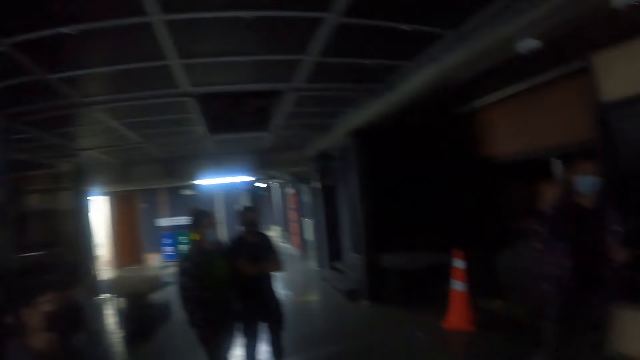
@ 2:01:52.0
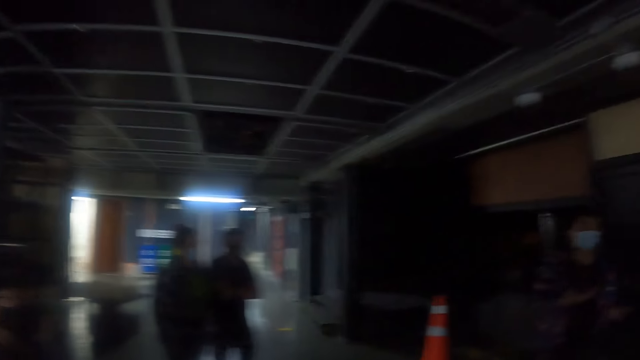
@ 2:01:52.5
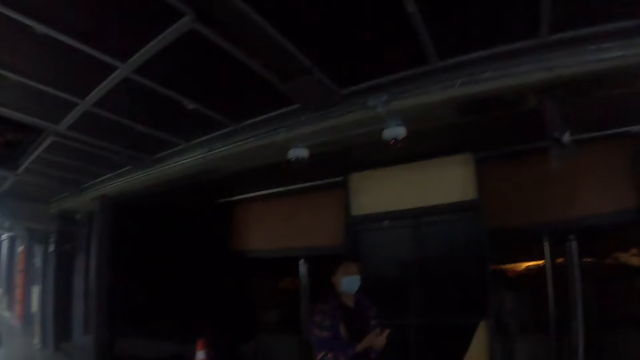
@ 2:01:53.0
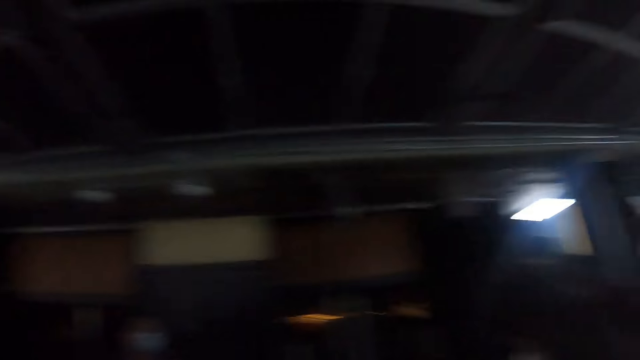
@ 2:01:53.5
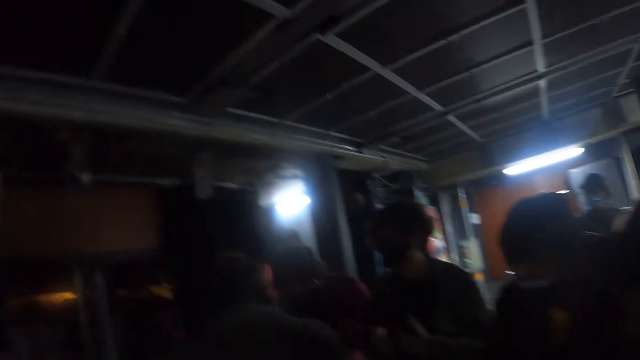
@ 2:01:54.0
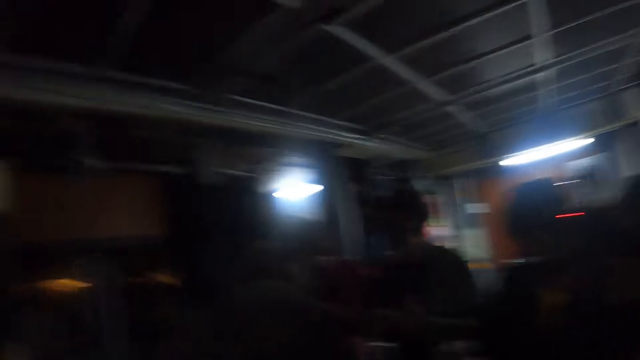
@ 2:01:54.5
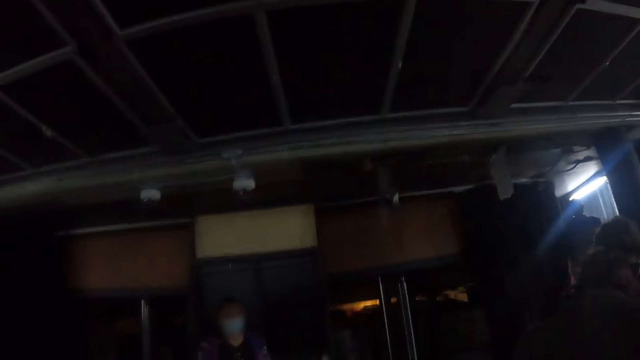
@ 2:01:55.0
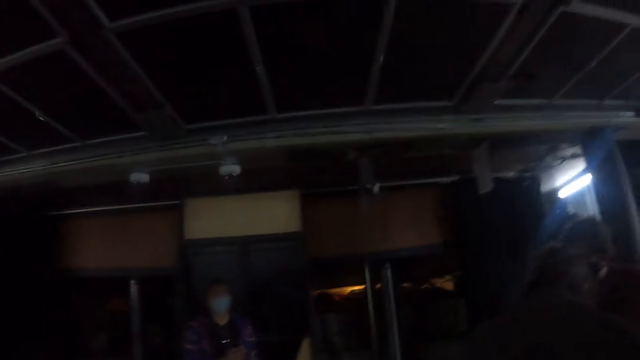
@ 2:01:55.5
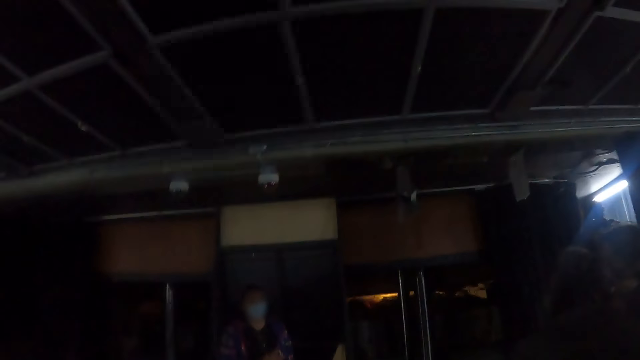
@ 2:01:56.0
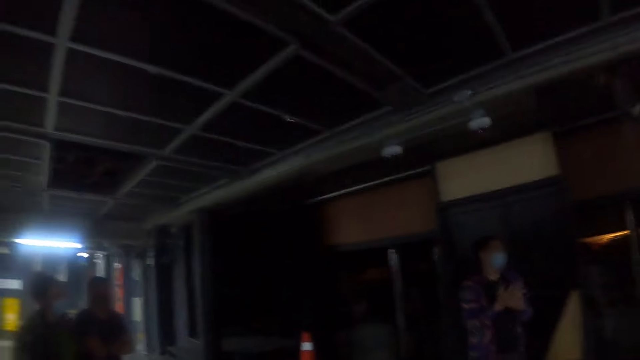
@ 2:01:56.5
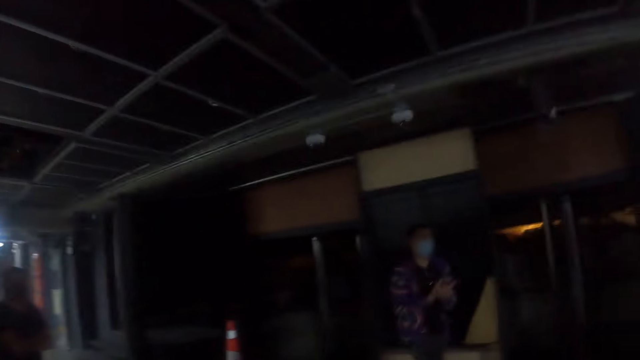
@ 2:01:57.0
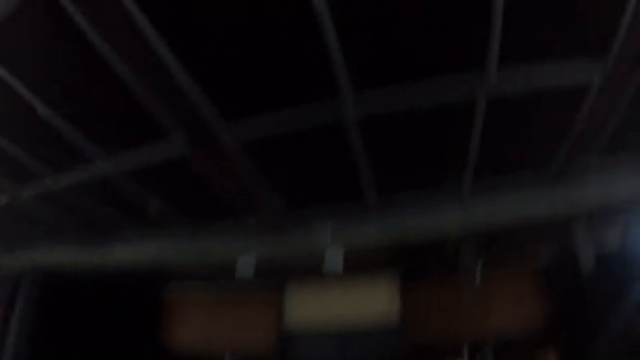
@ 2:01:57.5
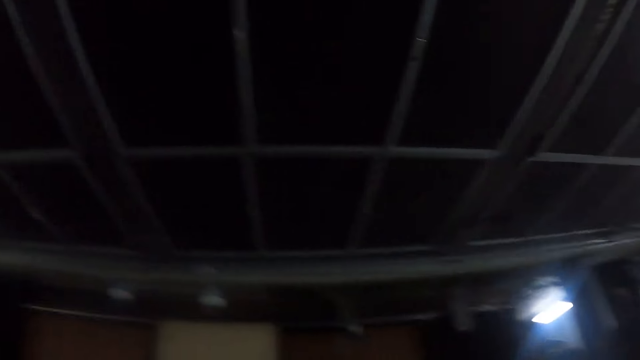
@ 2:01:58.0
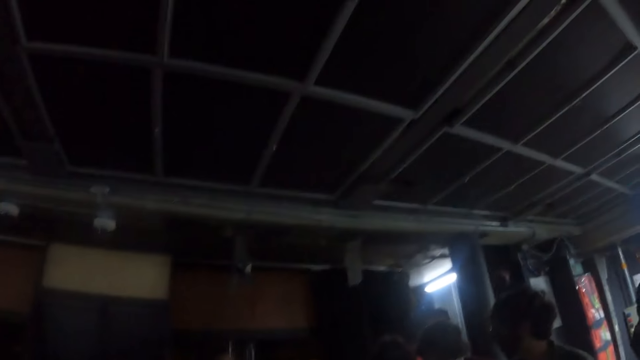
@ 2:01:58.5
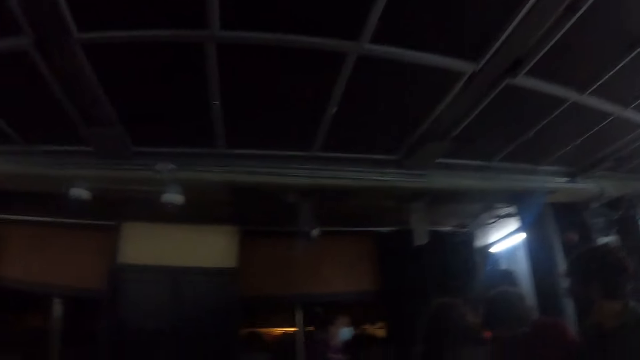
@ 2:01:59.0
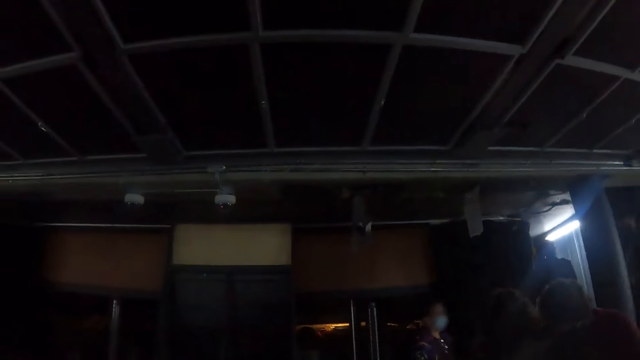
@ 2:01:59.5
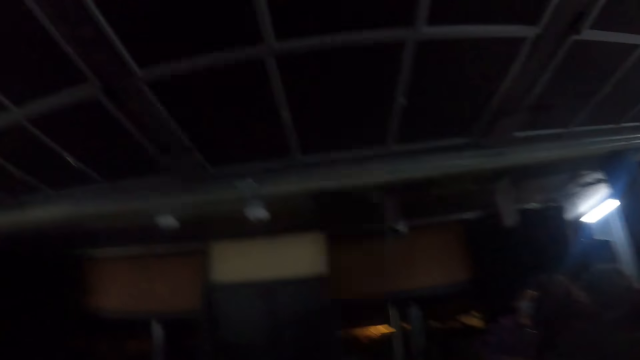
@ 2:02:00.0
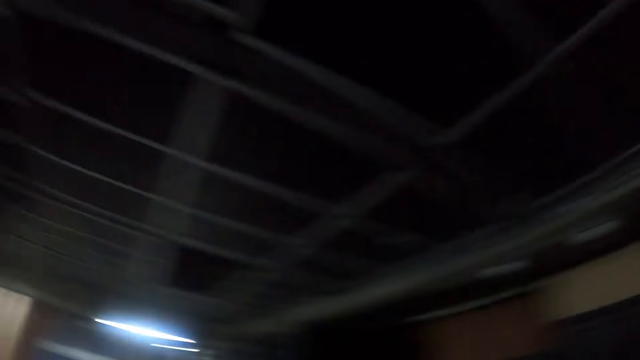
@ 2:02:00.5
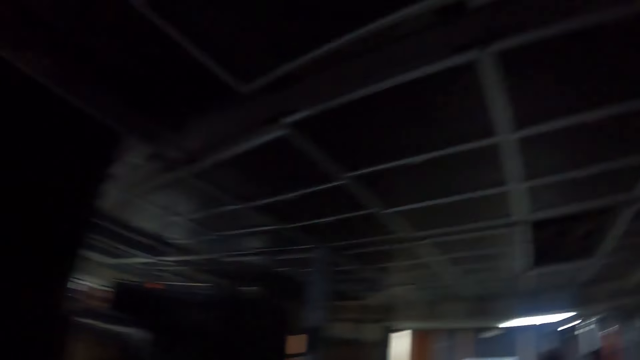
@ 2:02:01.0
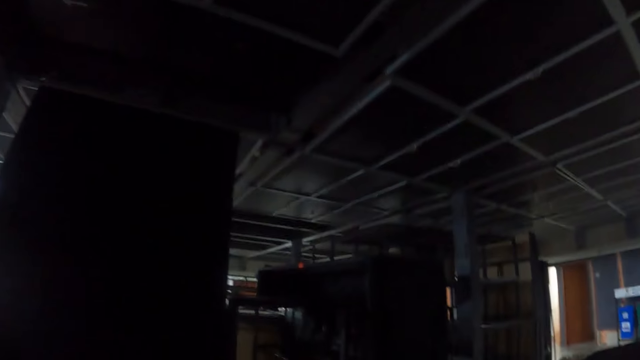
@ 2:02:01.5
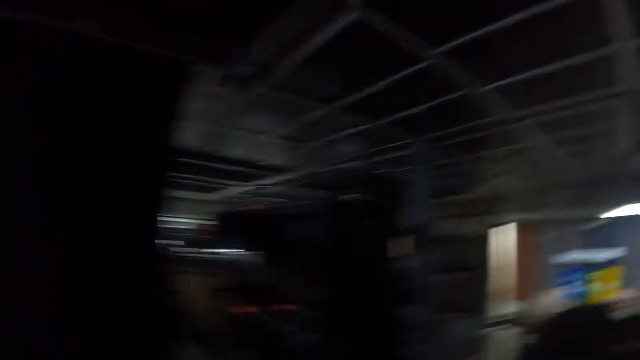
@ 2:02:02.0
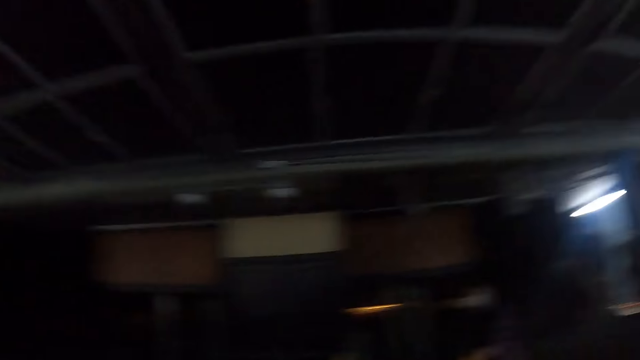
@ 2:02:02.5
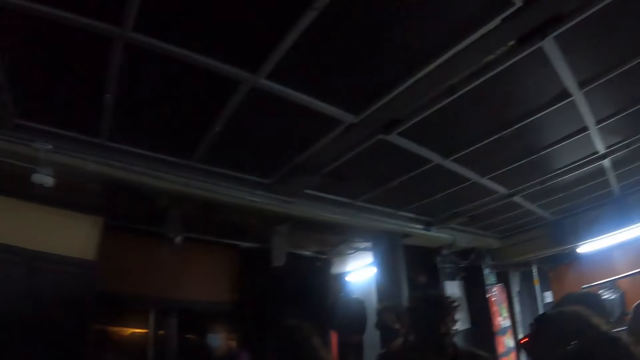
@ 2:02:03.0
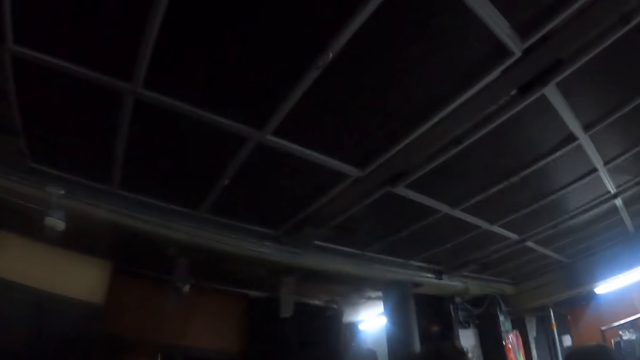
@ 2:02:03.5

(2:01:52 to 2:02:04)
The camera wearer looks around the building.

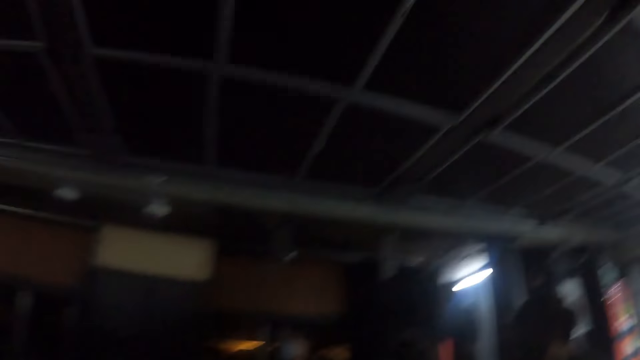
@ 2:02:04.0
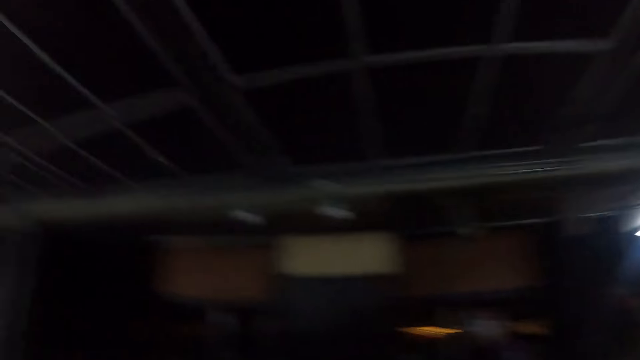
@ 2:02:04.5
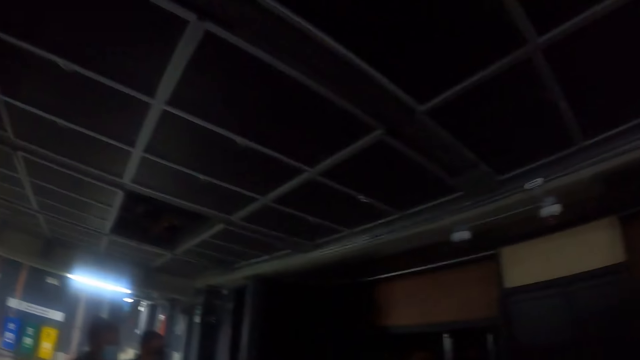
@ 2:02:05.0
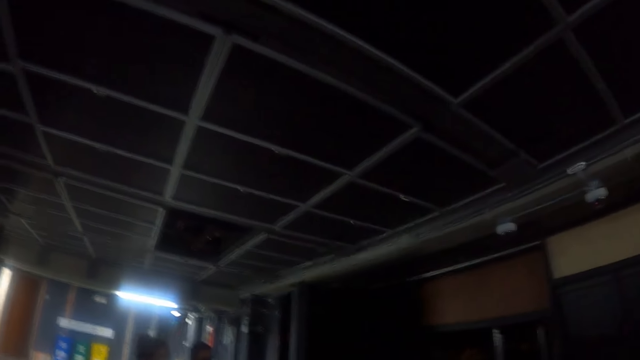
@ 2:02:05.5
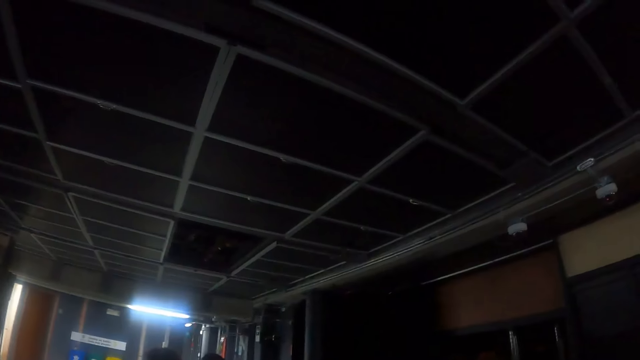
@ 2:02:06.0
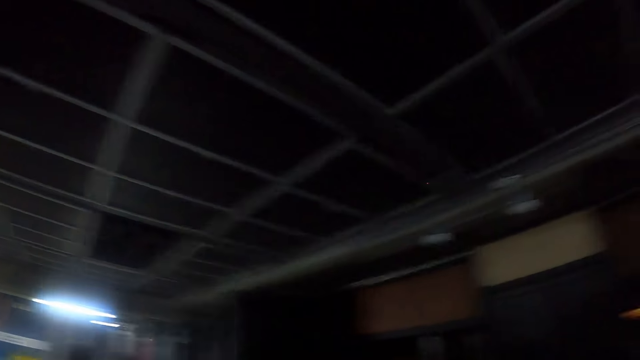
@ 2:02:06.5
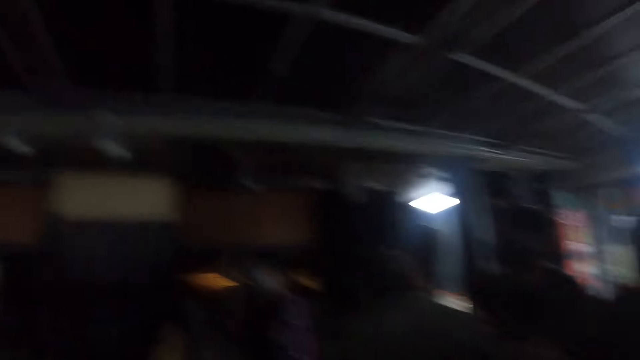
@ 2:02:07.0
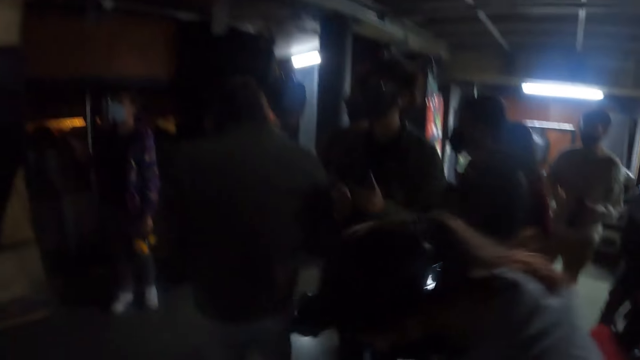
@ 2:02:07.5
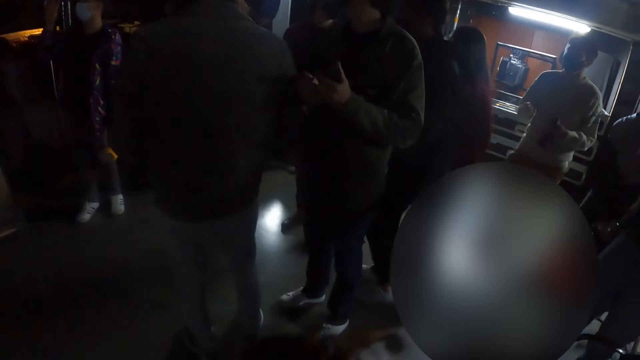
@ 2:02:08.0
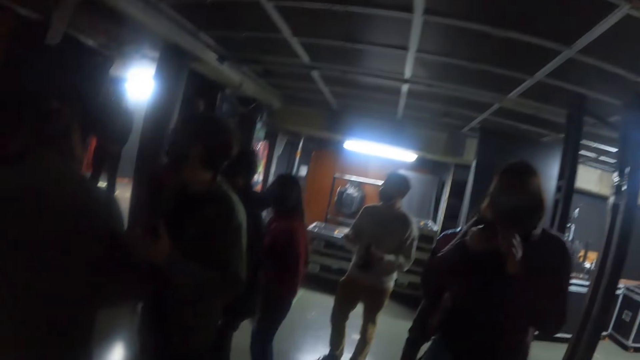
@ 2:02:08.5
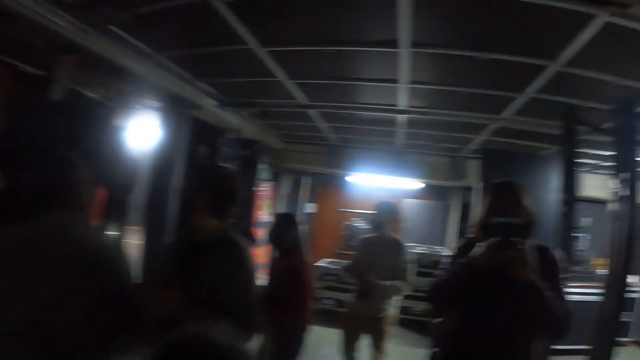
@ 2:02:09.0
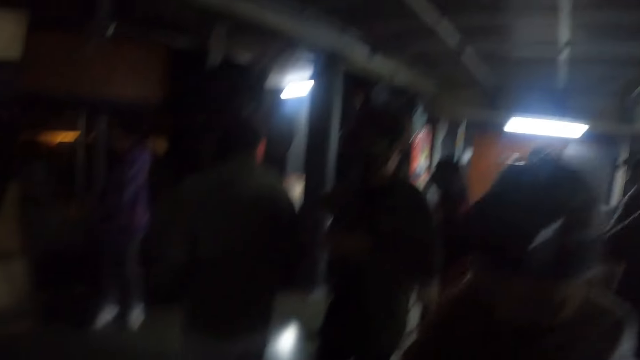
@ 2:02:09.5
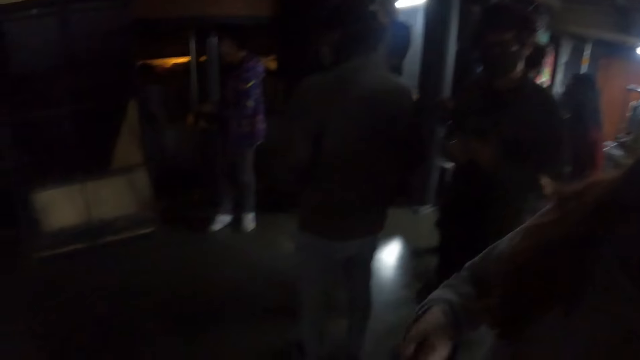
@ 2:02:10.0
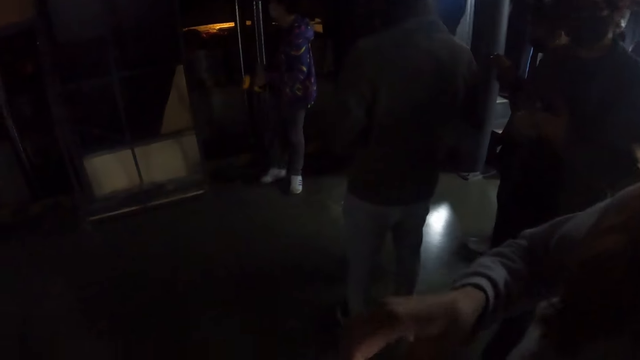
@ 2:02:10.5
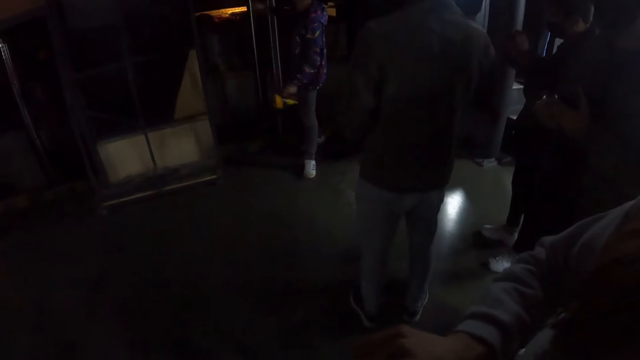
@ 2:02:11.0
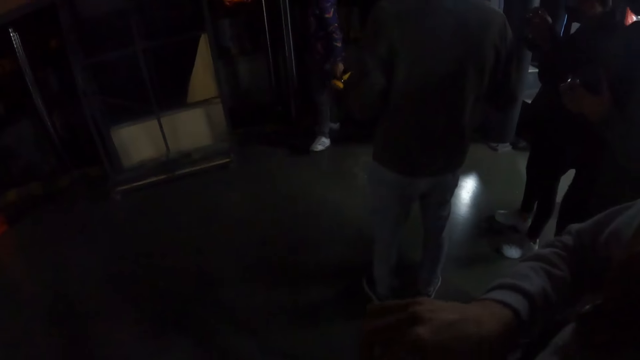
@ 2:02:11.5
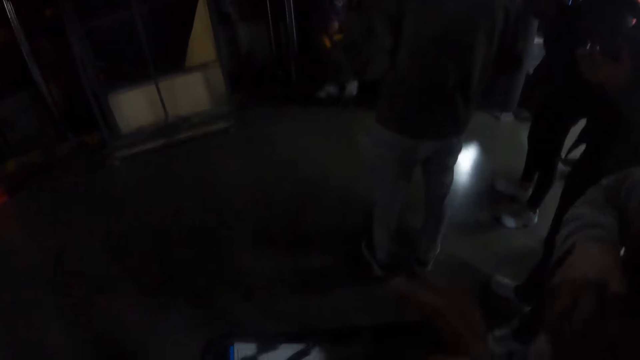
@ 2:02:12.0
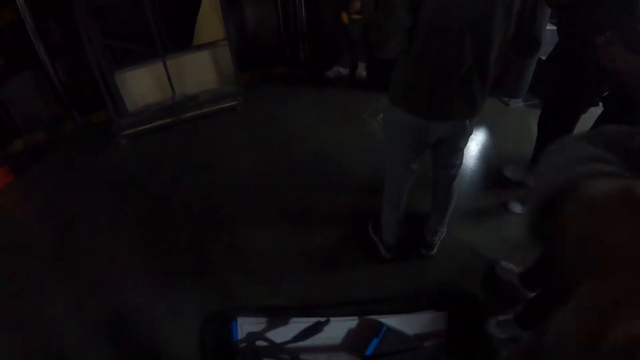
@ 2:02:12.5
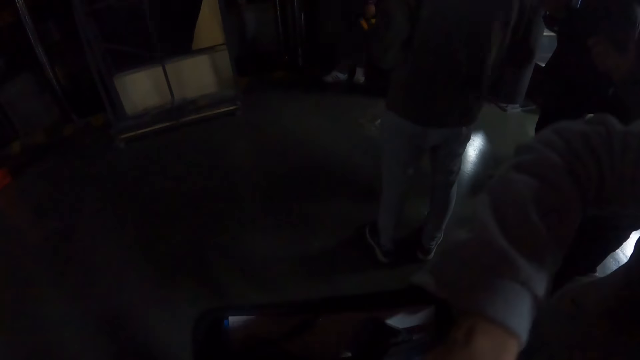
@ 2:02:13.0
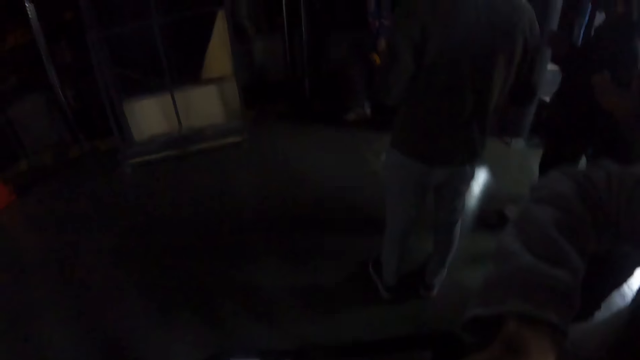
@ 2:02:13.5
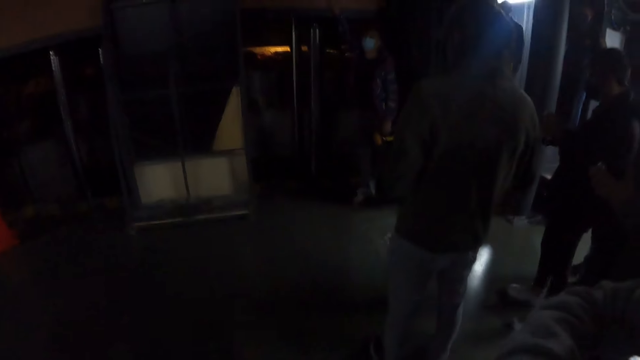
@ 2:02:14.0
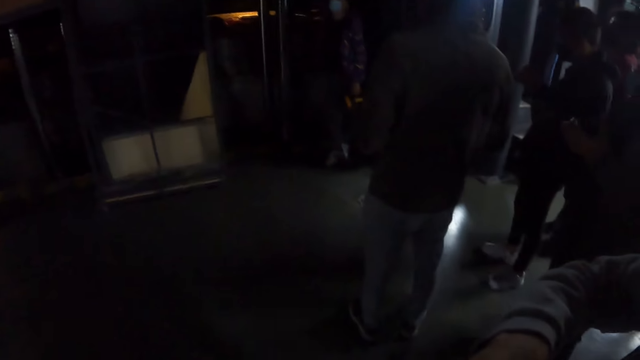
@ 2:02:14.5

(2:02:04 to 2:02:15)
The camera wearer looks at a man. The man touches the wall.
